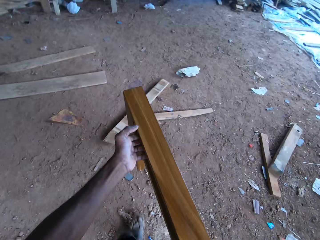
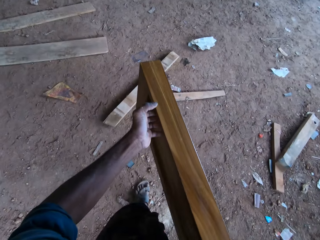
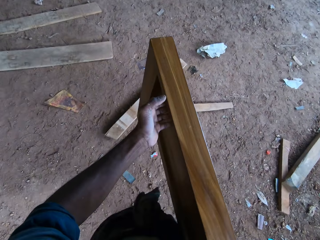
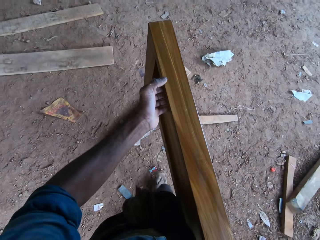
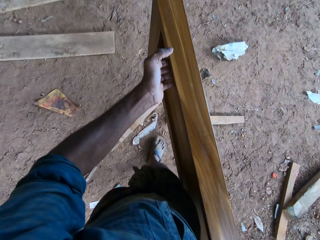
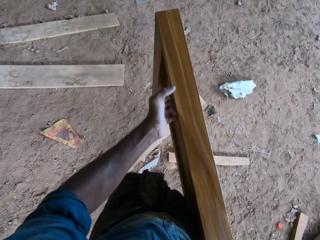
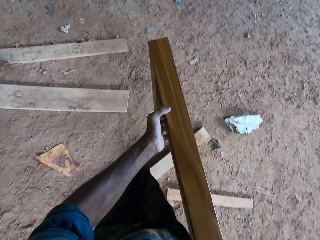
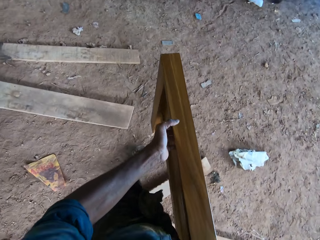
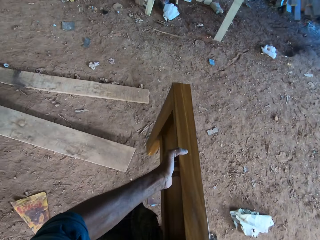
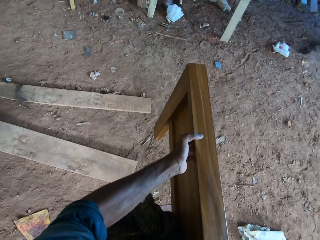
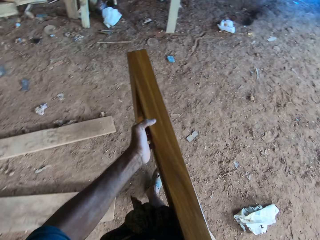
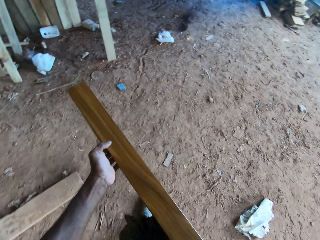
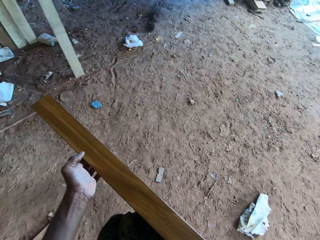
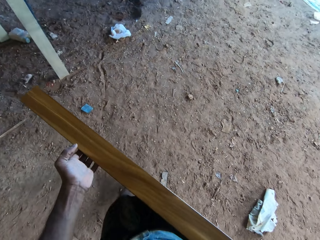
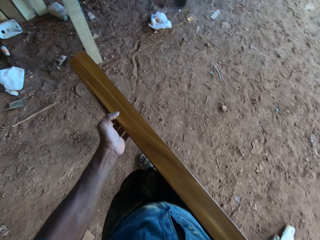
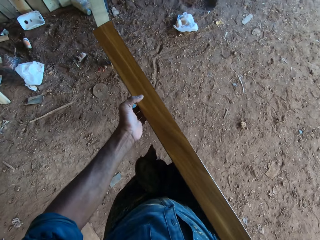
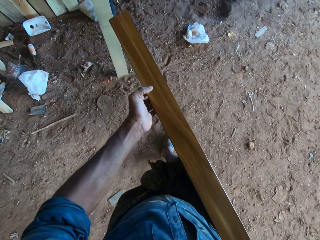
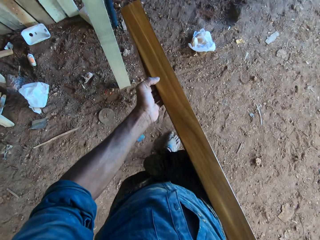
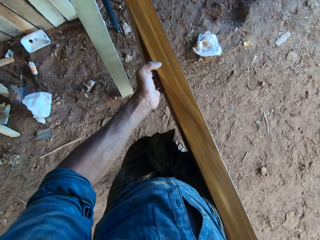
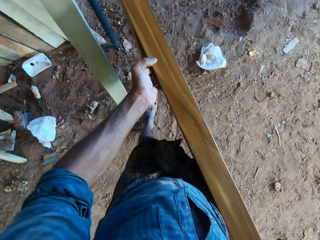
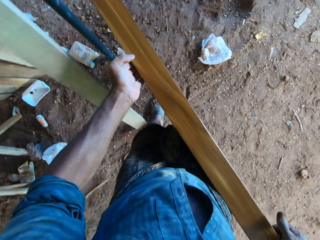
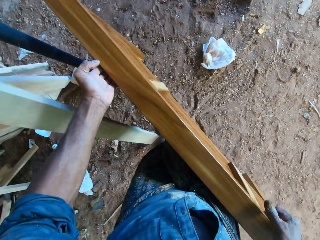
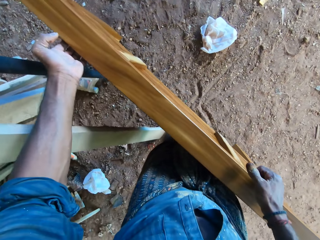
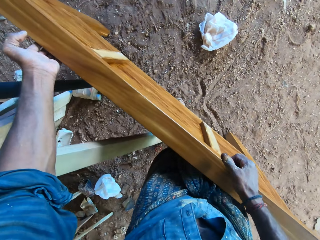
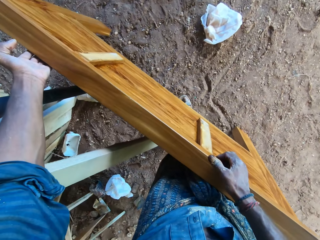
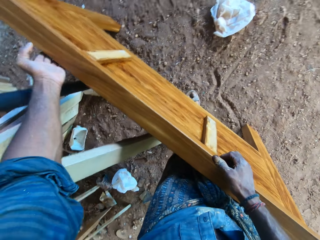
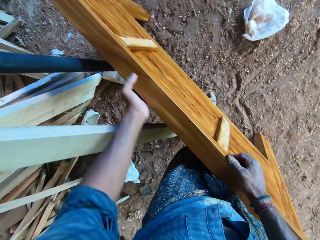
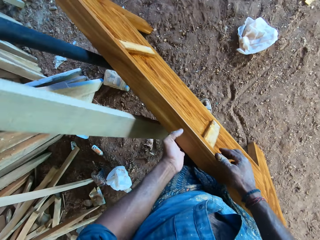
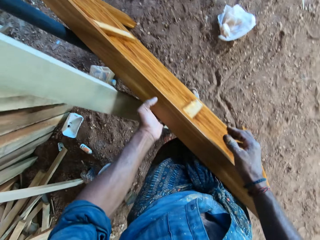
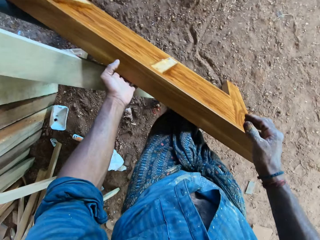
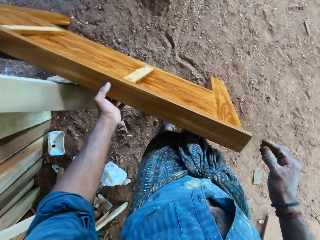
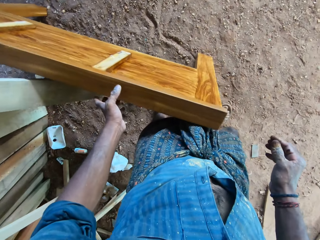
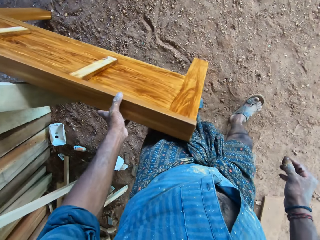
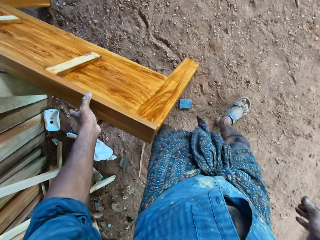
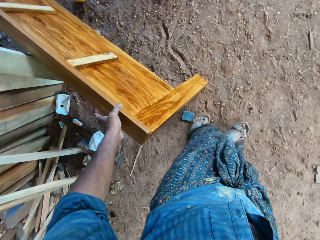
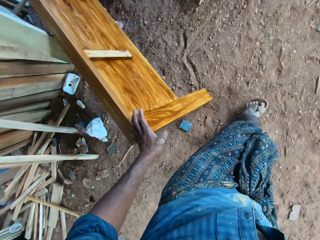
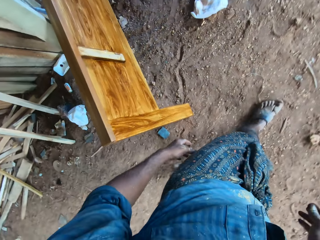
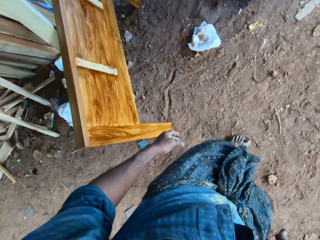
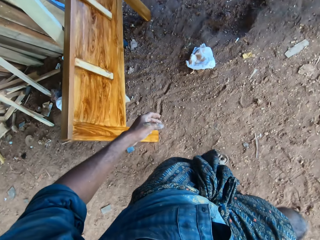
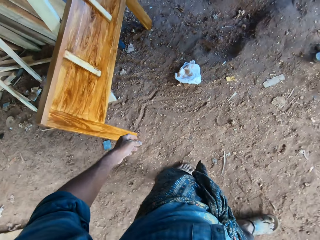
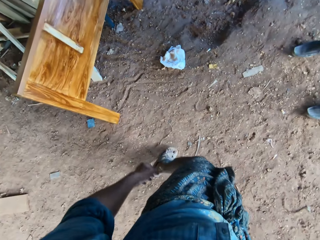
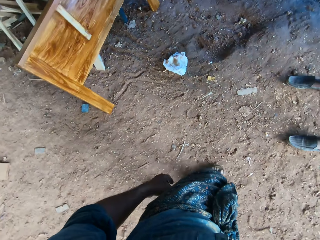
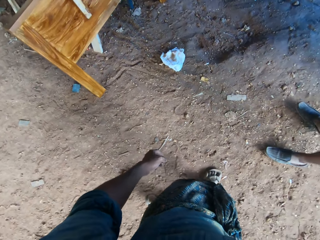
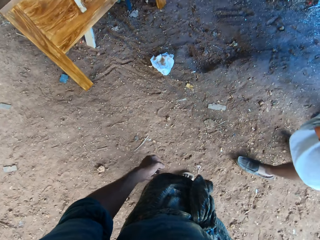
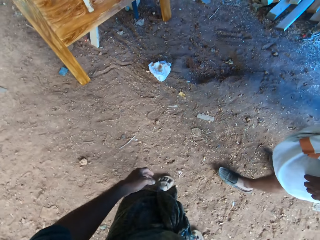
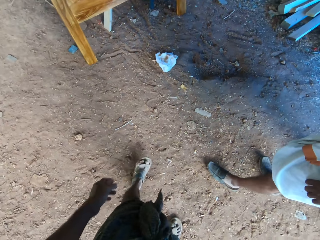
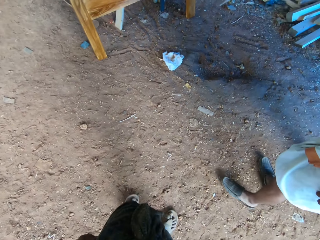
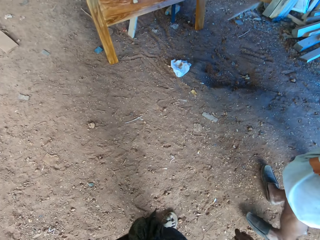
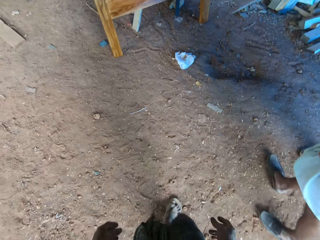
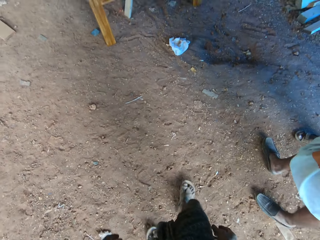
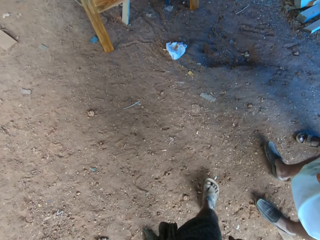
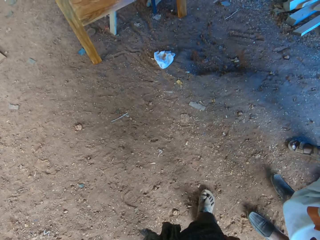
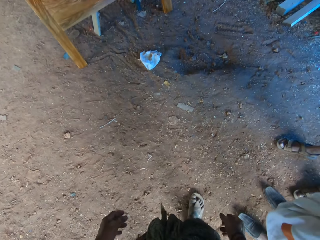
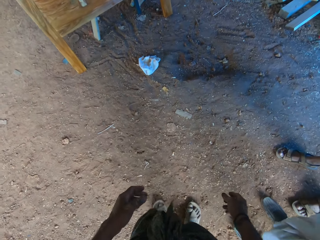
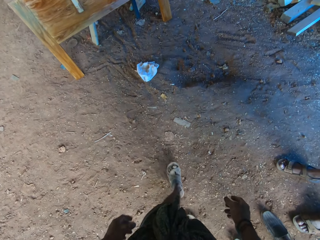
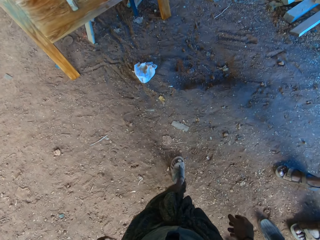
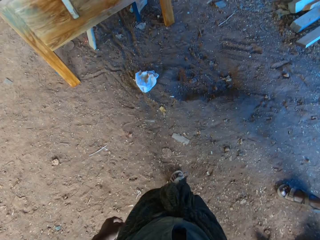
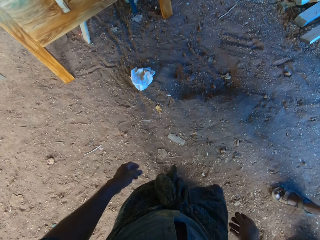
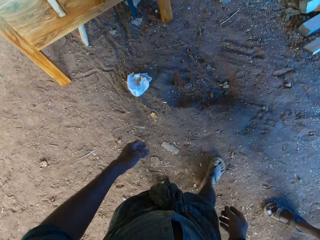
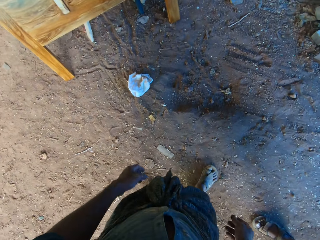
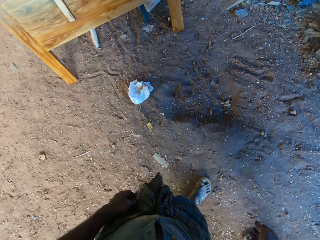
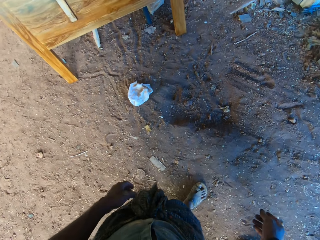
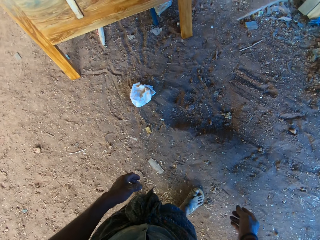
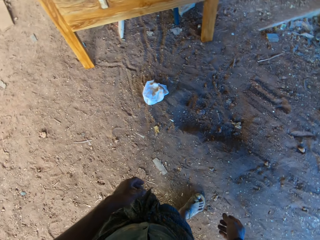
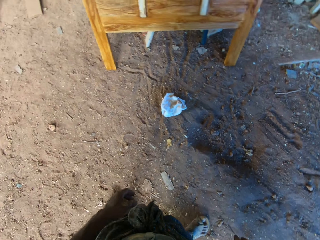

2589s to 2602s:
The camera wearer carries the painted wood. A man converses with the camera wearer. The camera wearer converses with the man. He drops the bed frame side panel in his hands on the ground. He stands the wood on the ground. The man converses with the camera wearer. The camera wearer converses with the man.

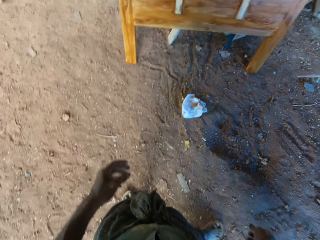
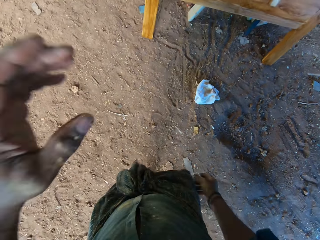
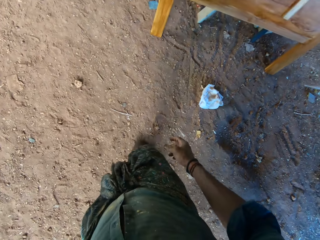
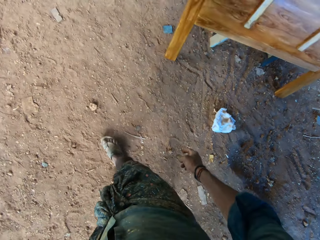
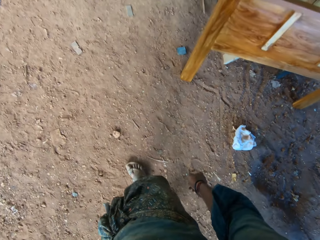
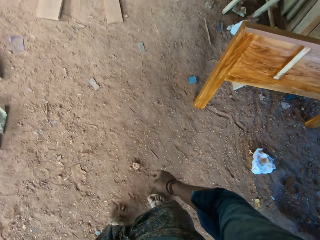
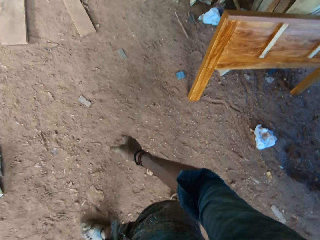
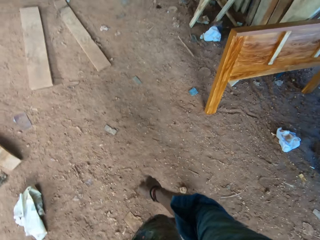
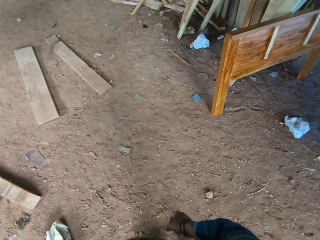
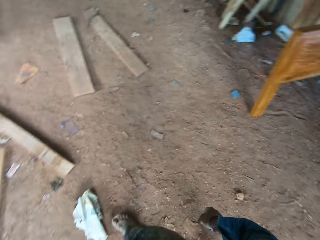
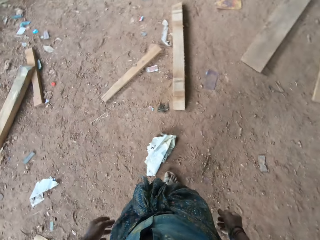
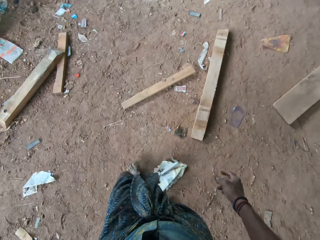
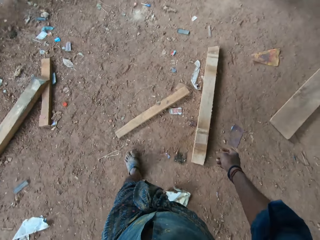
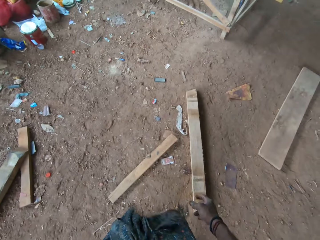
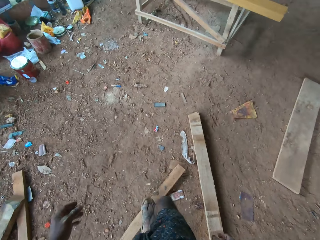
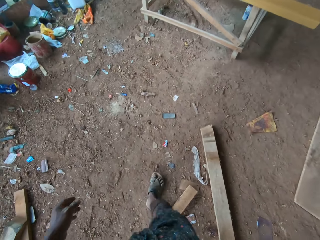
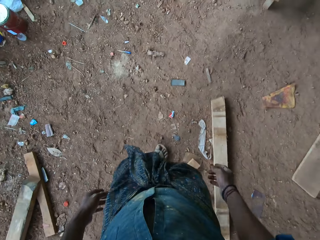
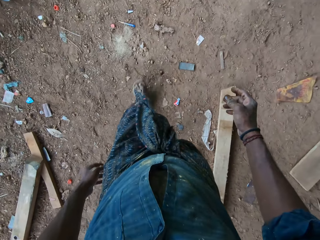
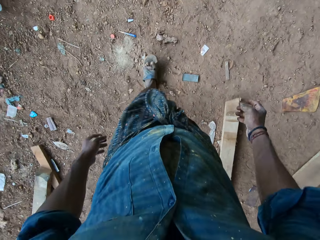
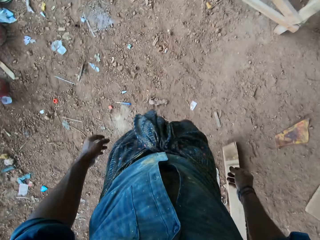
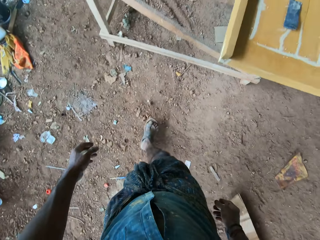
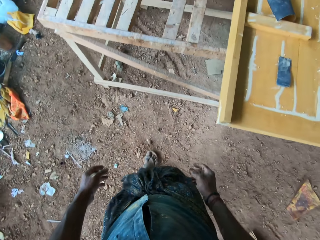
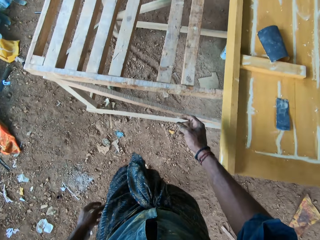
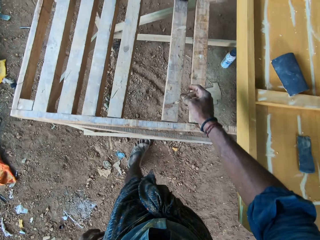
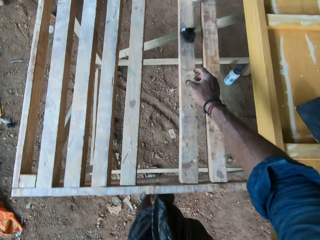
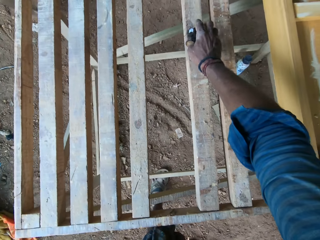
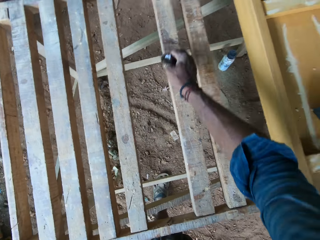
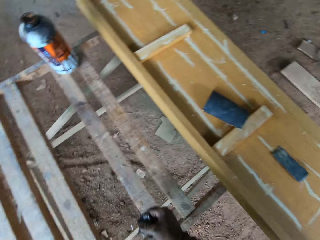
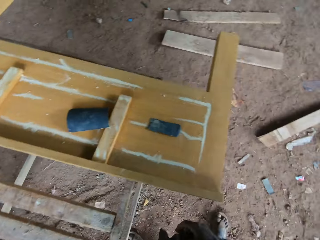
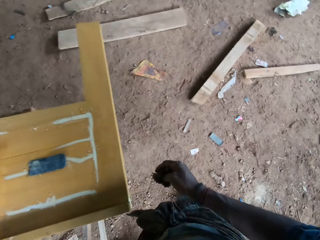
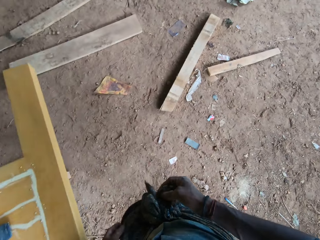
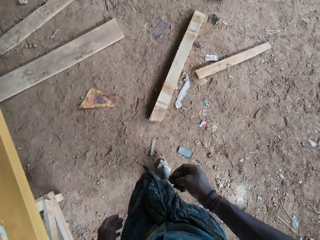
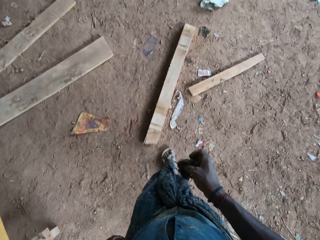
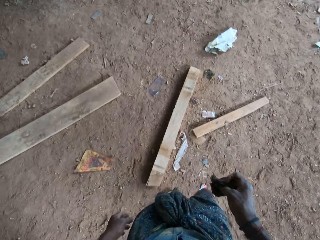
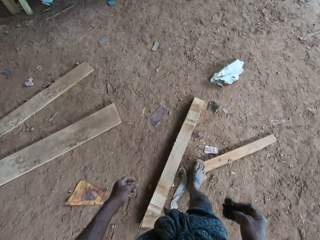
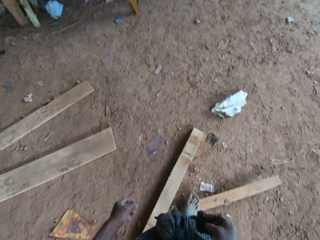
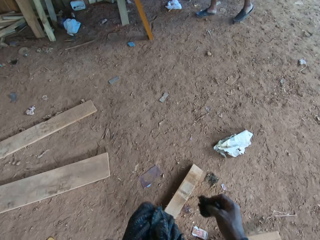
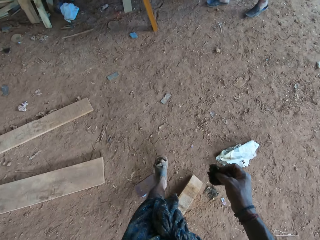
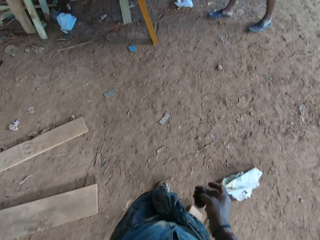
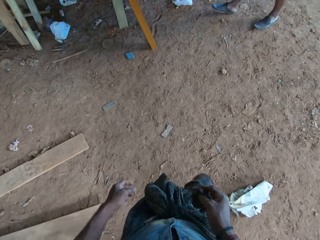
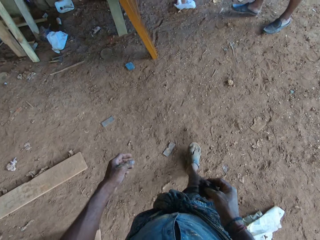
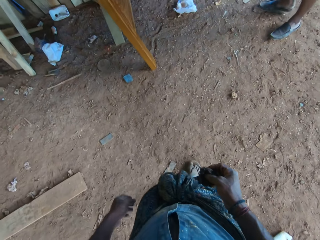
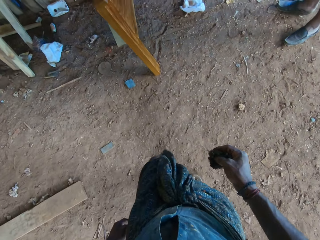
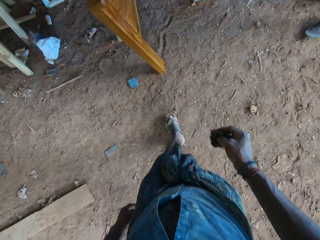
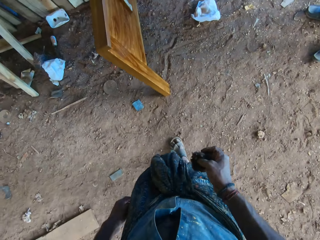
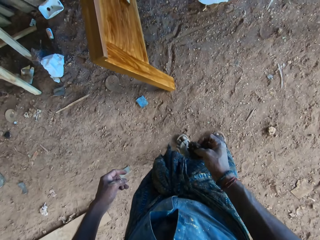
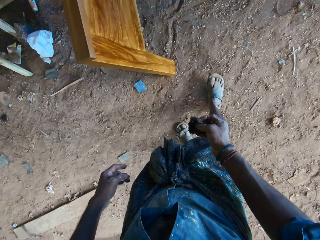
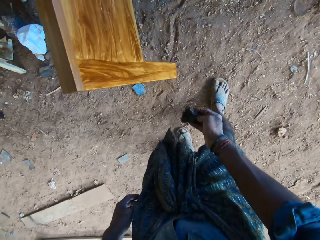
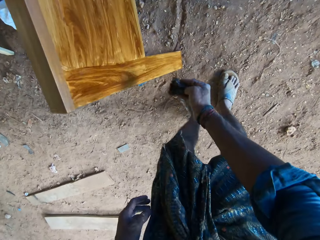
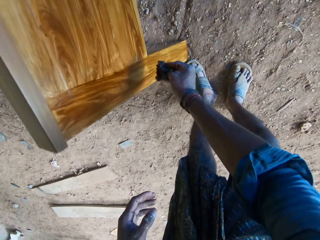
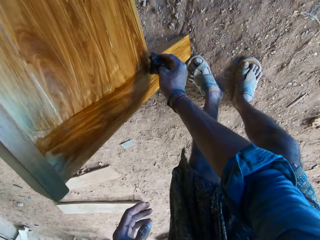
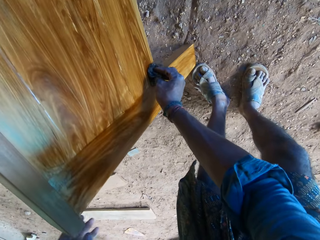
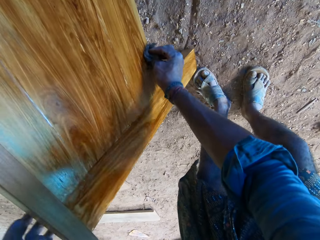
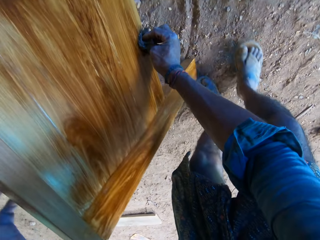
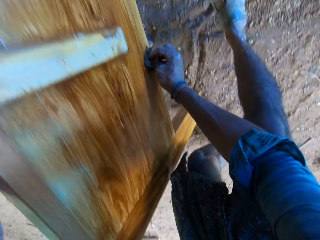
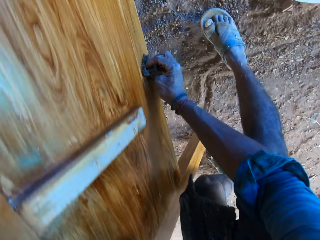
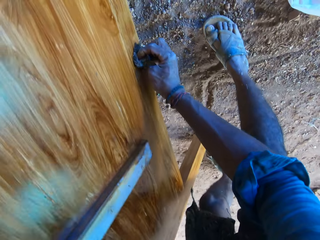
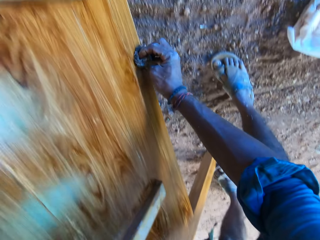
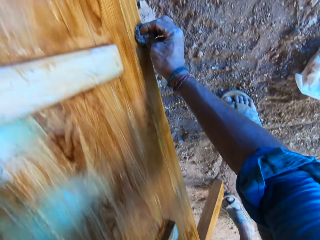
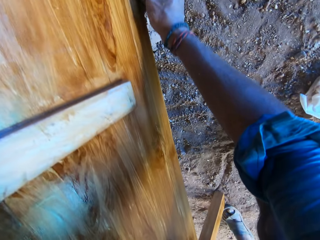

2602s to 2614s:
The camera wearer lifts his left hand up. He walks around. He picks the cotton wool from the wooden frame on the ground with his right hand. The man converses with the camera wearer. The camera wearer polishes the bed frame side panel on the ground with the cotton wool in his right hand. He paints the wood with the cotton wool.
